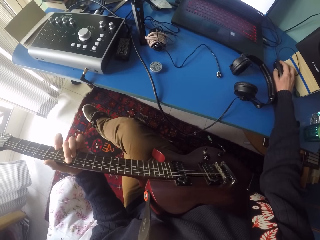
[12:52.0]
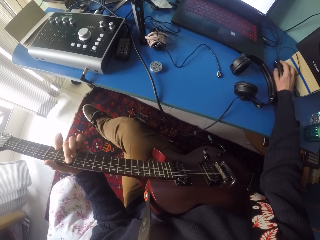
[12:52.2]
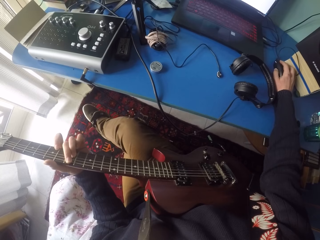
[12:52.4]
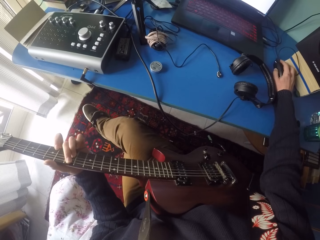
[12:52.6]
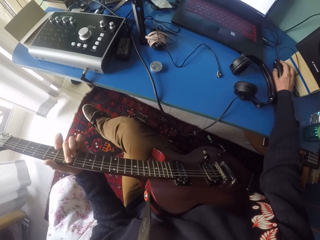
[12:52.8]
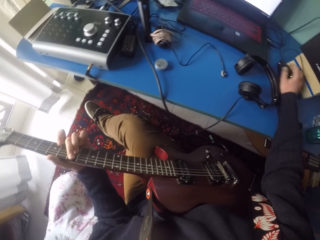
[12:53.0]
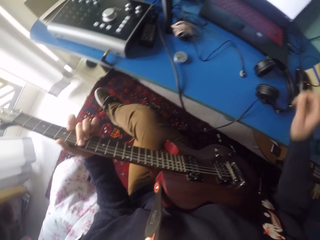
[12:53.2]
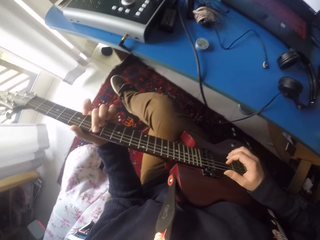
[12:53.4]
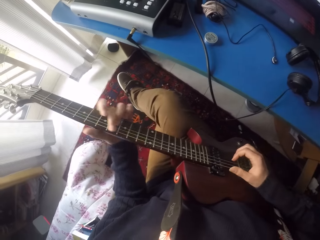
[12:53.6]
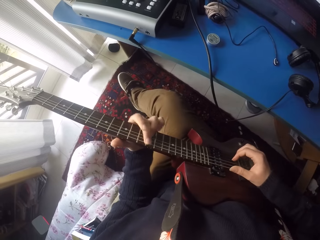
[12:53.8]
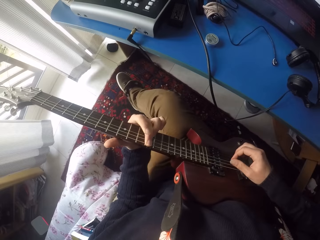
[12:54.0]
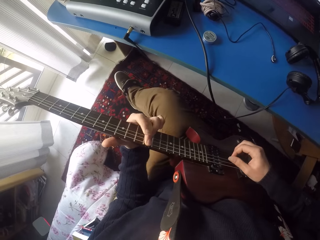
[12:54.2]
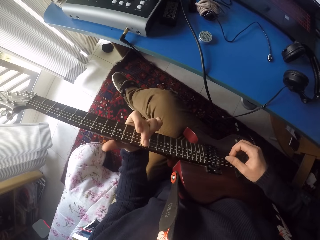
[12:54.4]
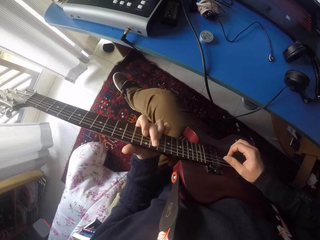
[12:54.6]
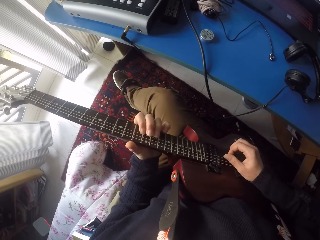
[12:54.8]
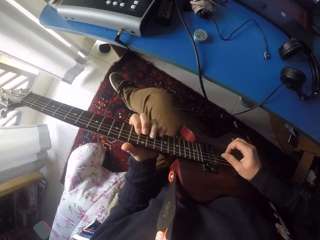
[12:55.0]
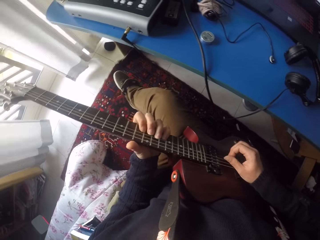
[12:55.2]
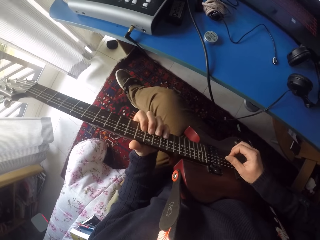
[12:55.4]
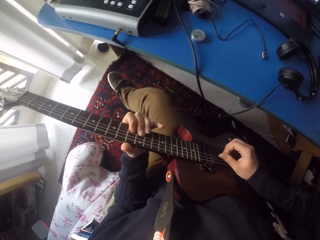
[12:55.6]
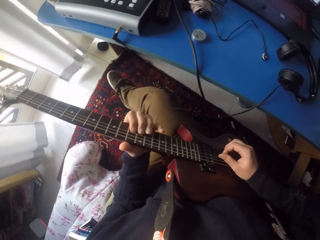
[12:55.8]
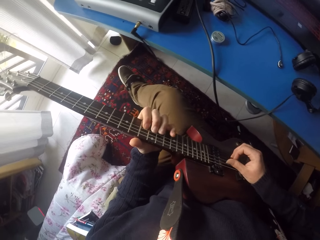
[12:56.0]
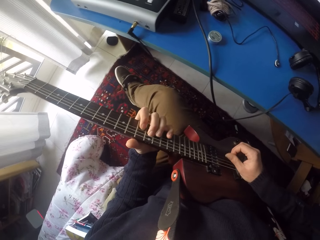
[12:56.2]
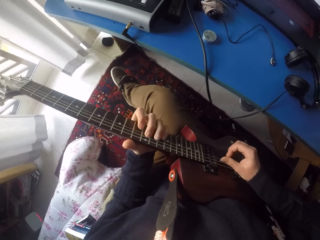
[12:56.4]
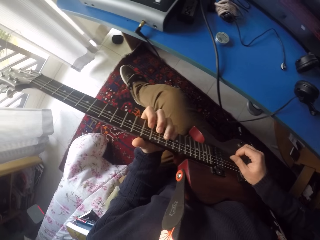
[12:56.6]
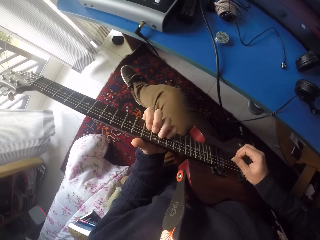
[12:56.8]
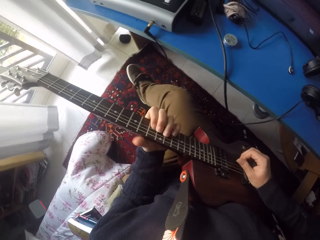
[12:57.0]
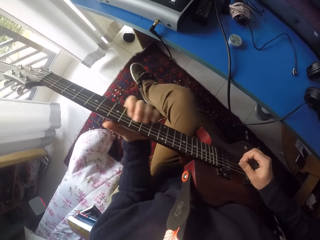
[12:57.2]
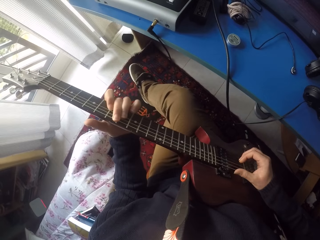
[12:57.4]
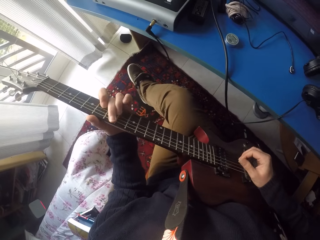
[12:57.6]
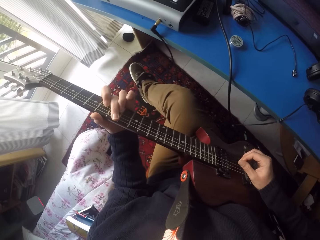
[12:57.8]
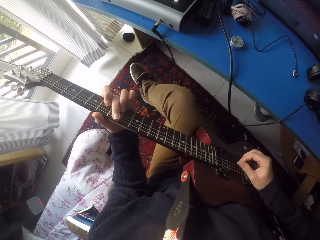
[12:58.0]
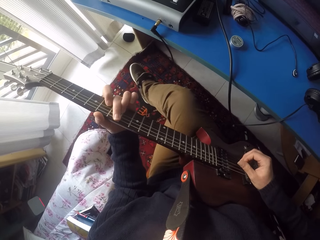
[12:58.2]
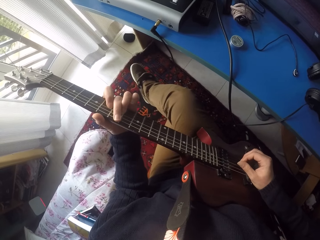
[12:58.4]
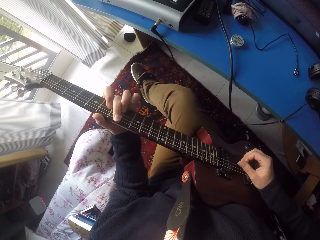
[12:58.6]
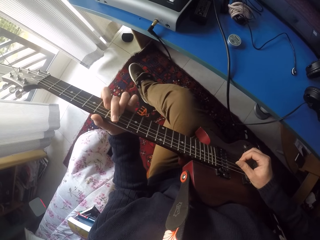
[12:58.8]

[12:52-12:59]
The camera wearer removes his right hand from the computer mouse. He plays the guitar.

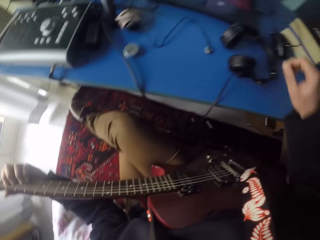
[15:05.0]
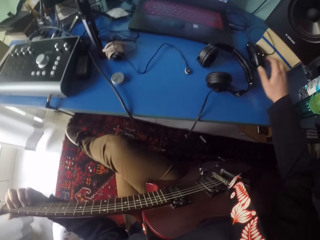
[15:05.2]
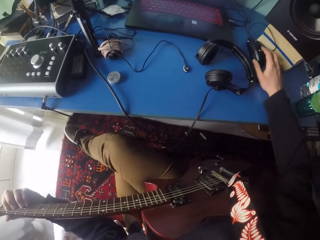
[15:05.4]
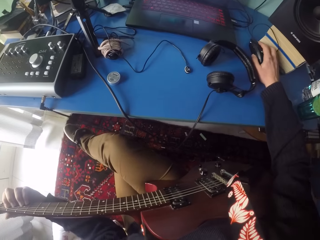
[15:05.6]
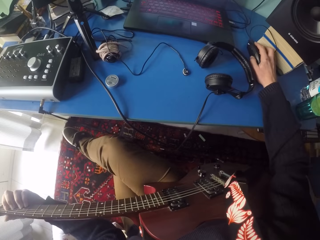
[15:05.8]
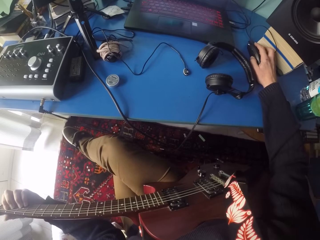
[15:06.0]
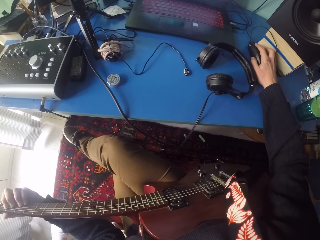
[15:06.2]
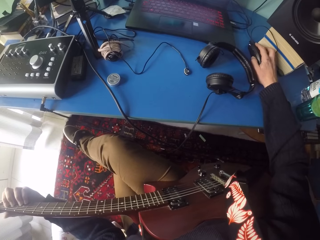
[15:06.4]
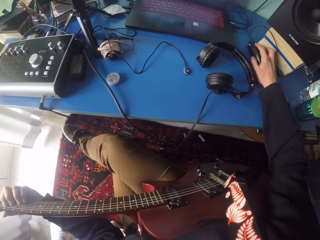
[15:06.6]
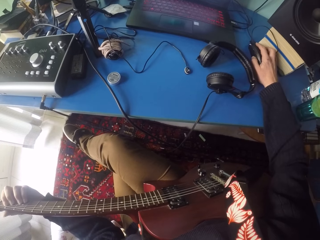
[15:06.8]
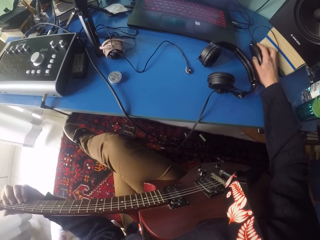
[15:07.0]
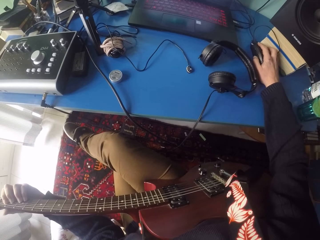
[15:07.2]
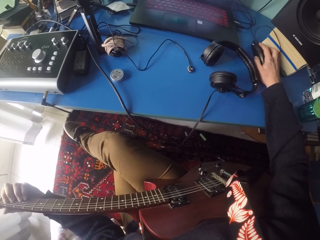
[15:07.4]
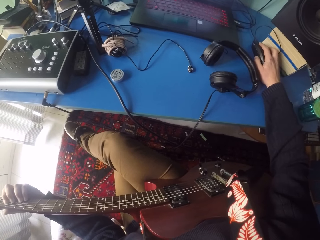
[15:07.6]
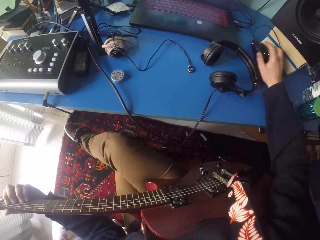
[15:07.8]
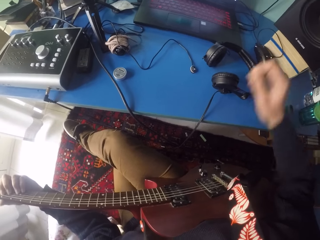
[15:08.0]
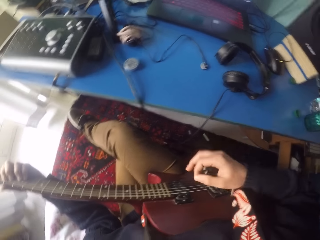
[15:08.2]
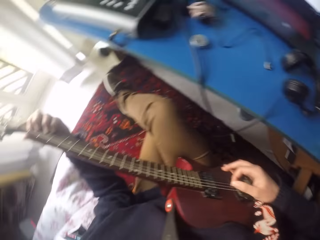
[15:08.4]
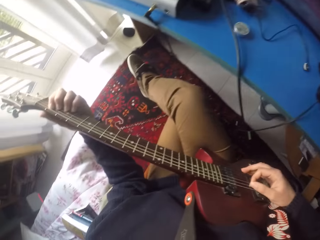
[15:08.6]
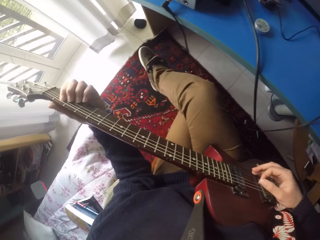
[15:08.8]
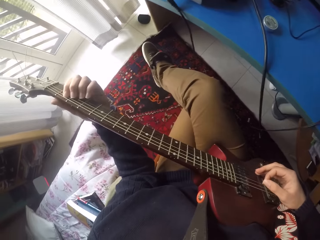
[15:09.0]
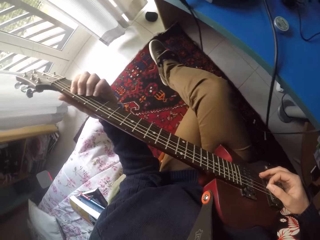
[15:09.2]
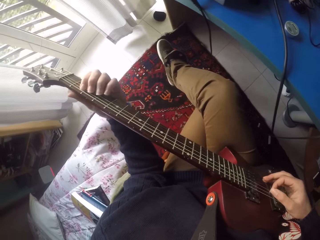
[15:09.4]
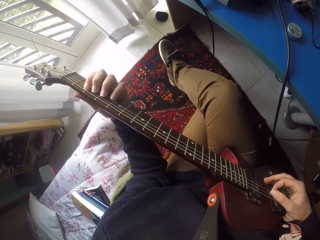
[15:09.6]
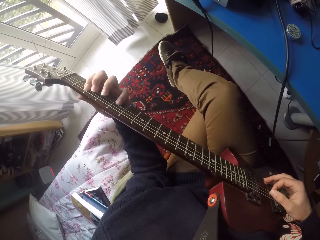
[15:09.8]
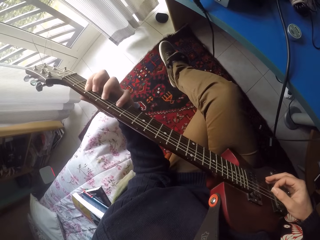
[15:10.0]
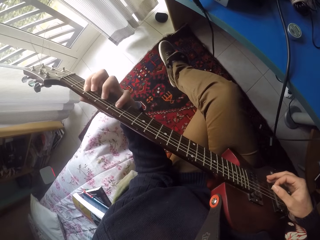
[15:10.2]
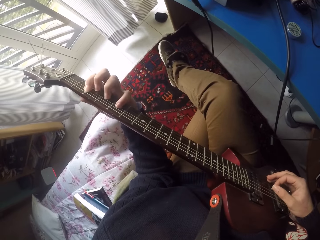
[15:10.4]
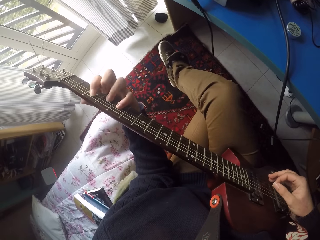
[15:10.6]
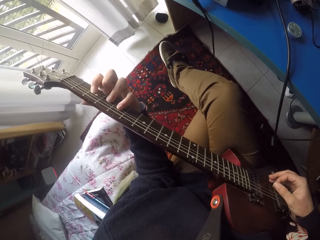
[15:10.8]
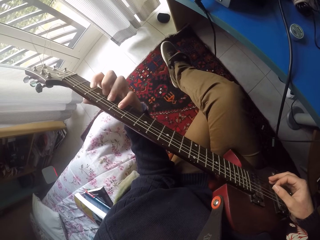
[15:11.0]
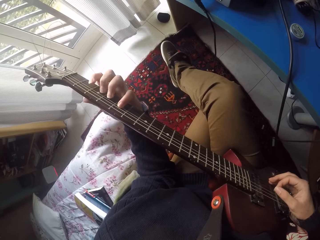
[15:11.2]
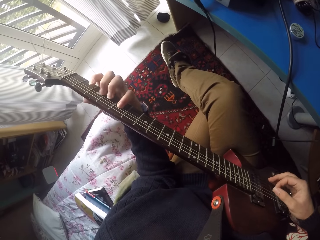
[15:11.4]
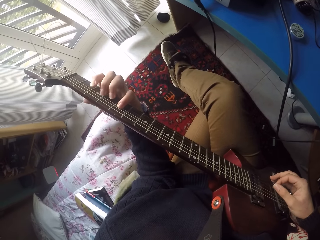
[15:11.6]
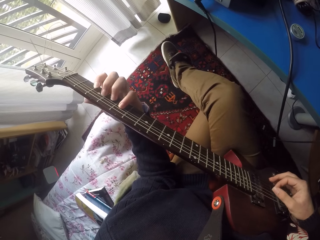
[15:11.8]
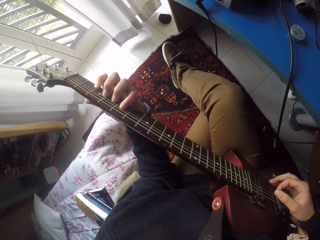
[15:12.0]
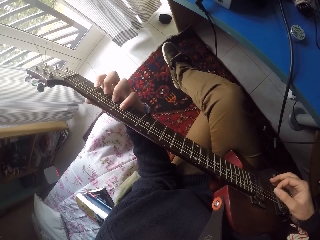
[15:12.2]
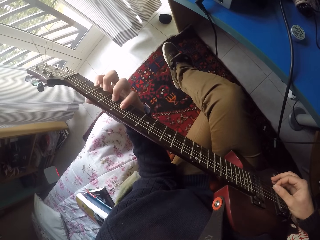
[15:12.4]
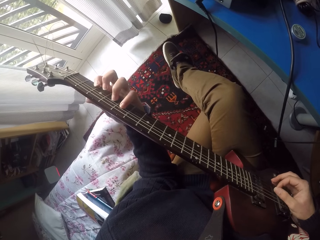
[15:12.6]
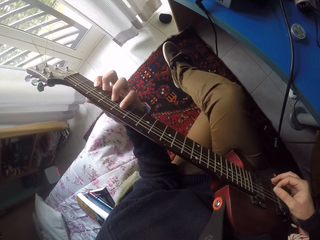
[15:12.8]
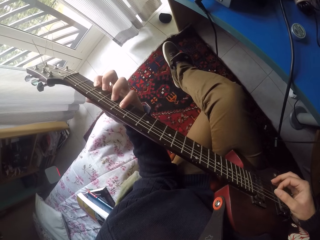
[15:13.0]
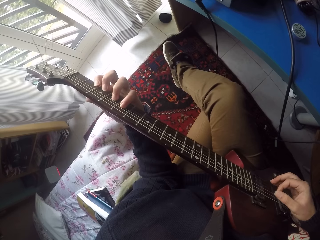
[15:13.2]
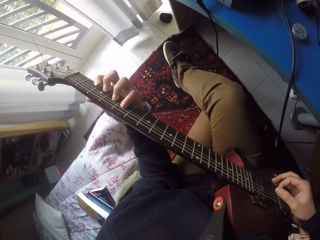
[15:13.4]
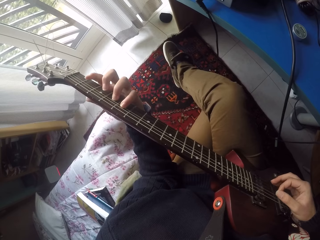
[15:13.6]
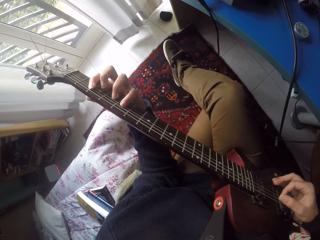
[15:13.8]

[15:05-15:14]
The camera wearer touches the computer mouse with his right hand. He stops playing the guitar. He removes his right hand from the computer mouse. He plays the guitar.

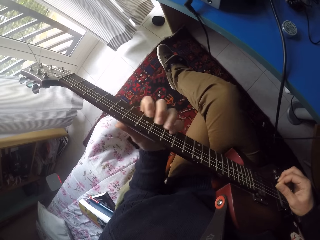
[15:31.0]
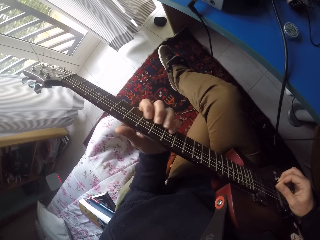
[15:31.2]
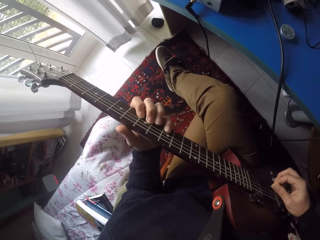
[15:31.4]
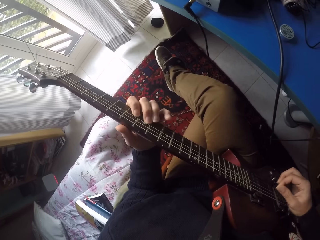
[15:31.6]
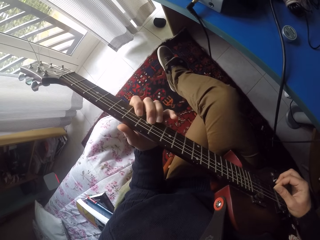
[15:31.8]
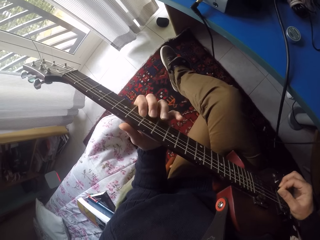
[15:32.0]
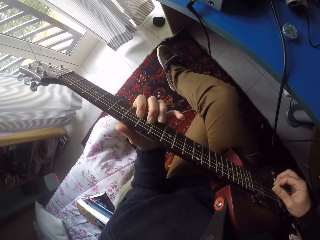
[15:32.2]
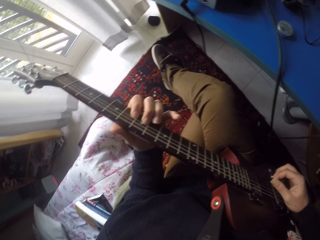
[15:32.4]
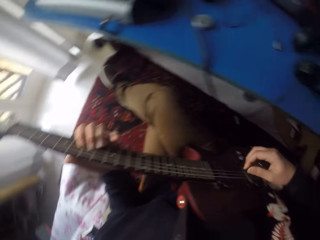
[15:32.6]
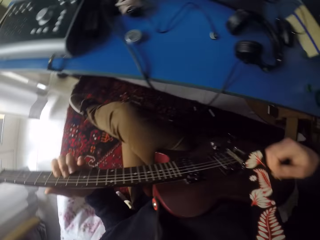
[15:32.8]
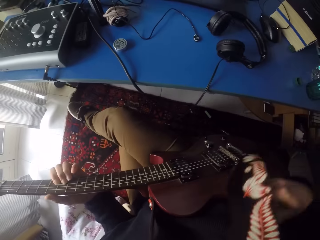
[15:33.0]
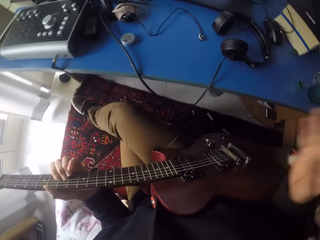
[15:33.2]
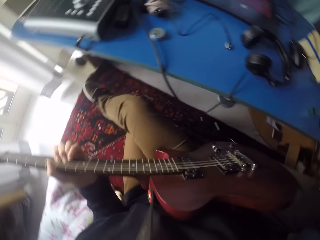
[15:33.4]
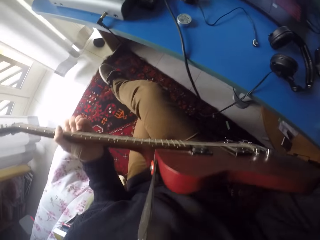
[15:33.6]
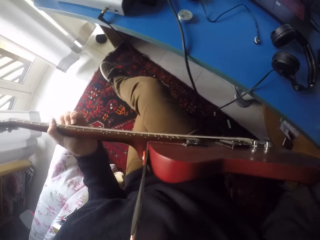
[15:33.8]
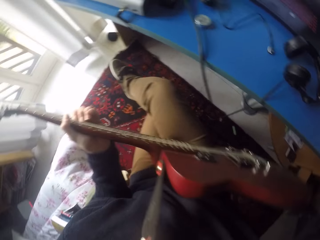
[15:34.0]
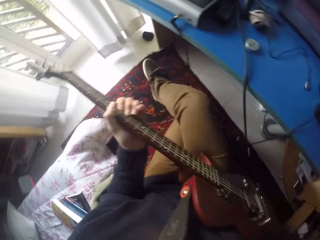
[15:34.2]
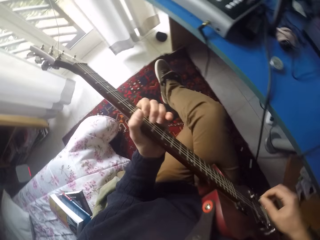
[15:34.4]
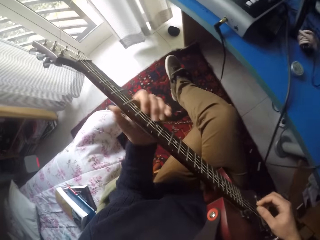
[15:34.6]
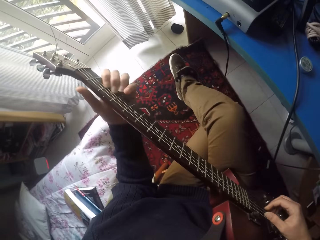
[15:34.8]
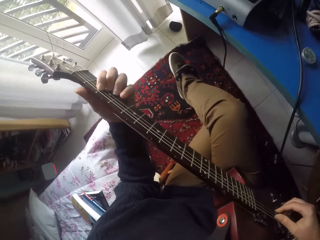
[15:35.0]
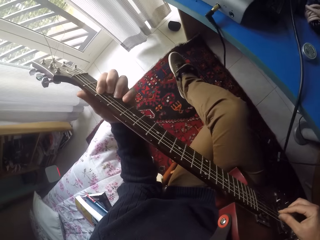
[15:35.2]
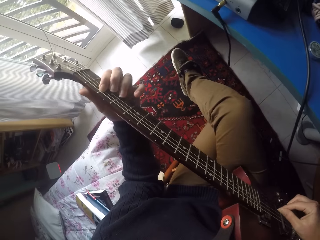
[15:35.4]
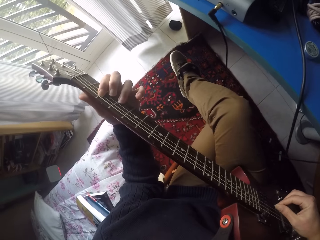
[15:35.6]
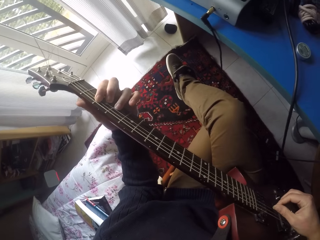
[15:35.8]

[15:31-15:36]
The camera wearer removes the guitar strap with his right hand. He stops playing the guitar. He plays the guitar.
